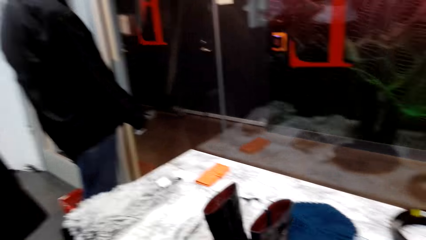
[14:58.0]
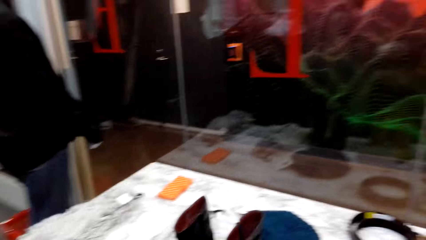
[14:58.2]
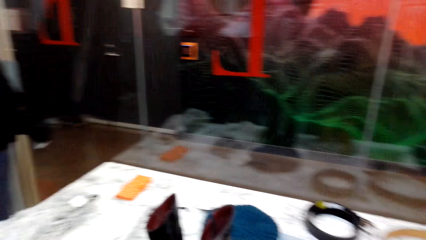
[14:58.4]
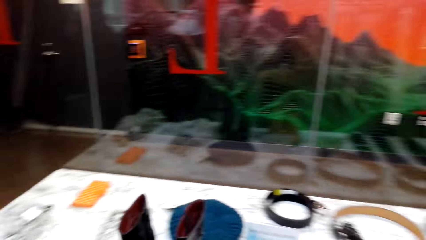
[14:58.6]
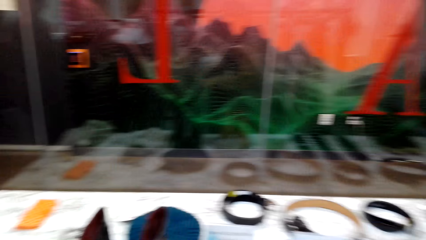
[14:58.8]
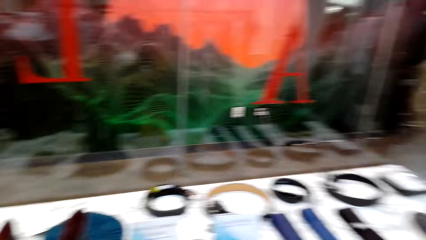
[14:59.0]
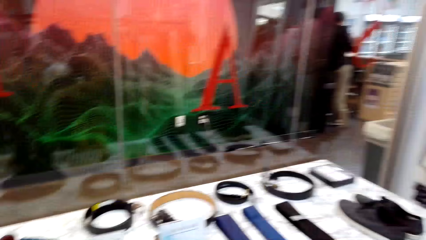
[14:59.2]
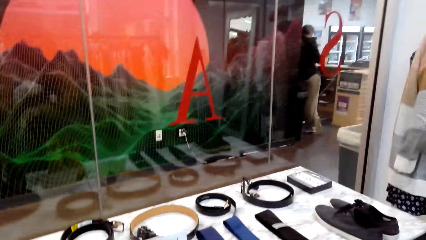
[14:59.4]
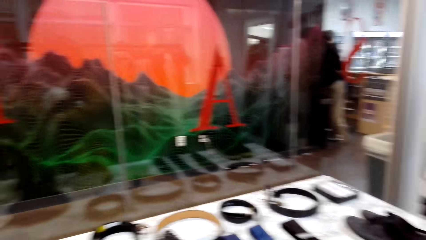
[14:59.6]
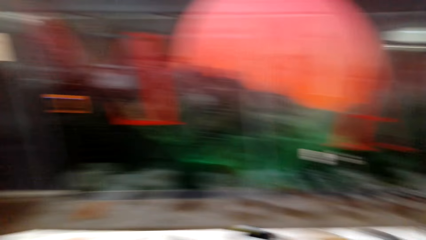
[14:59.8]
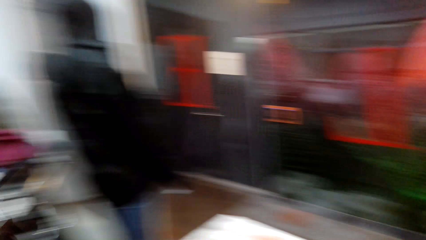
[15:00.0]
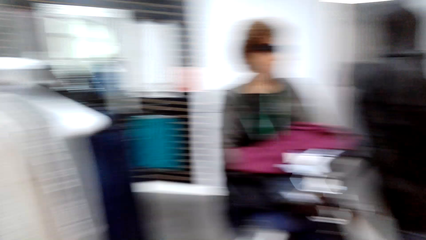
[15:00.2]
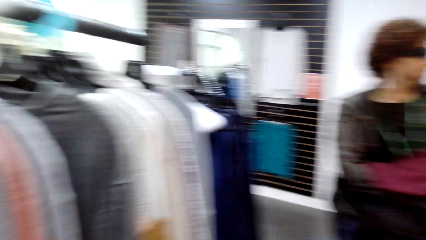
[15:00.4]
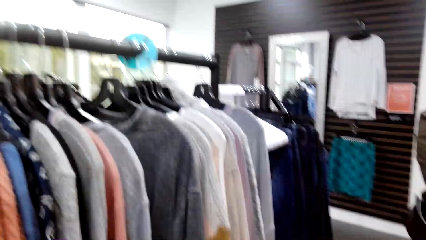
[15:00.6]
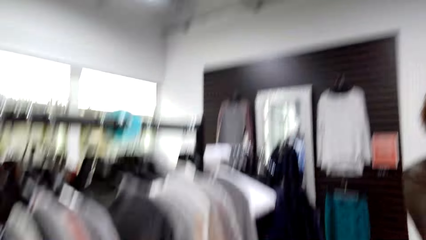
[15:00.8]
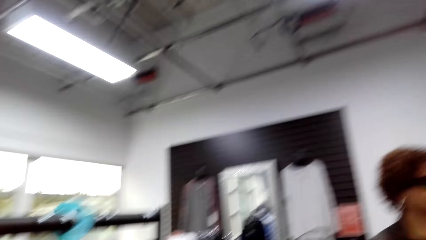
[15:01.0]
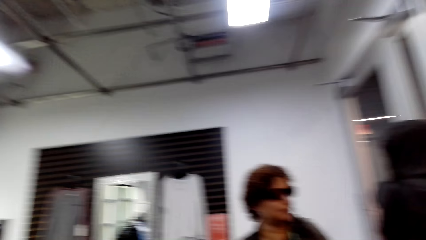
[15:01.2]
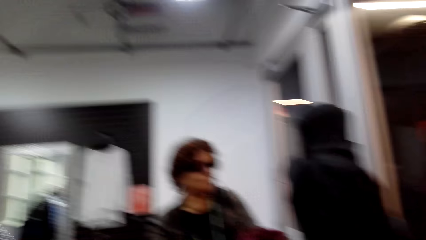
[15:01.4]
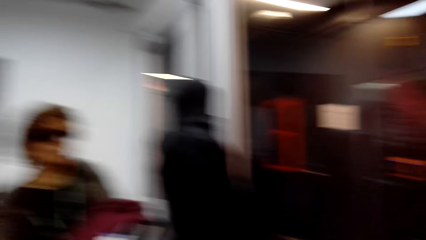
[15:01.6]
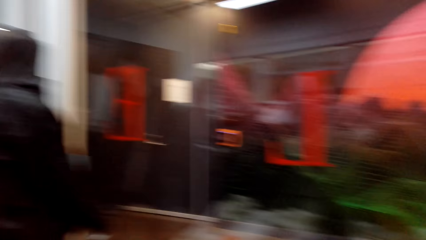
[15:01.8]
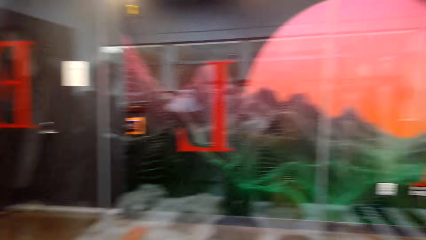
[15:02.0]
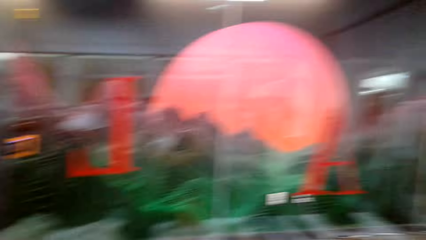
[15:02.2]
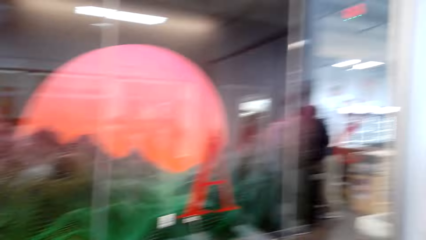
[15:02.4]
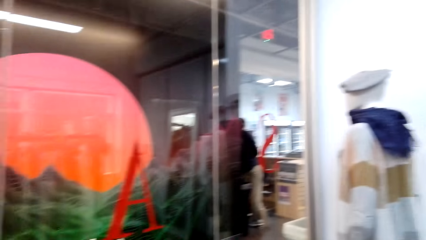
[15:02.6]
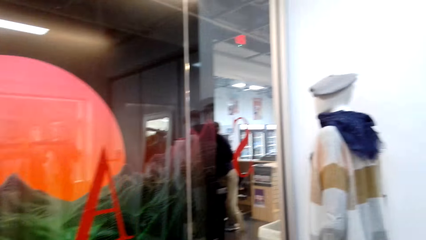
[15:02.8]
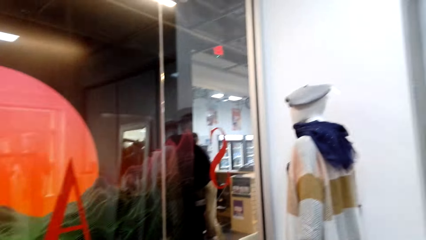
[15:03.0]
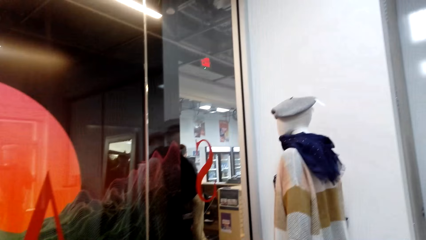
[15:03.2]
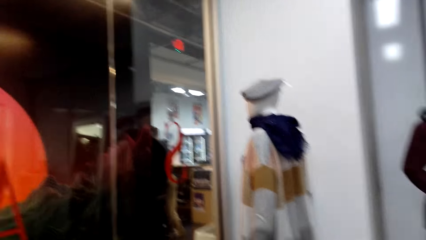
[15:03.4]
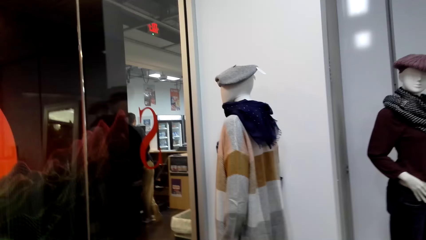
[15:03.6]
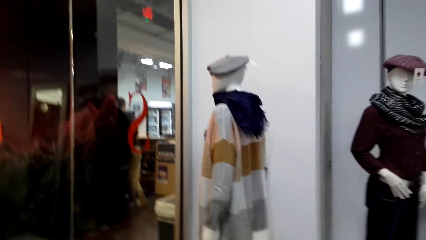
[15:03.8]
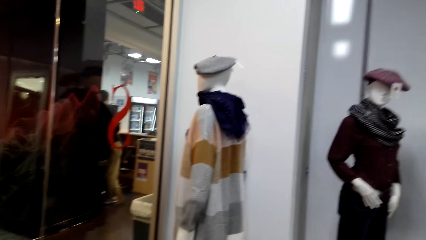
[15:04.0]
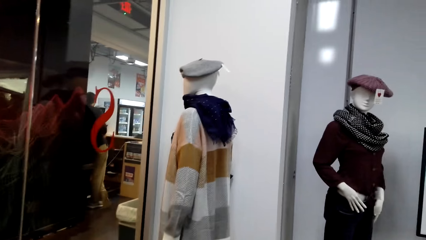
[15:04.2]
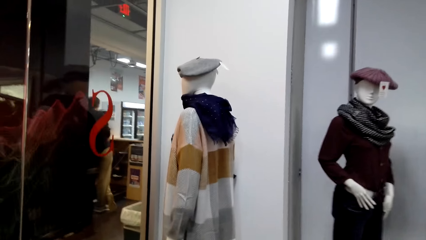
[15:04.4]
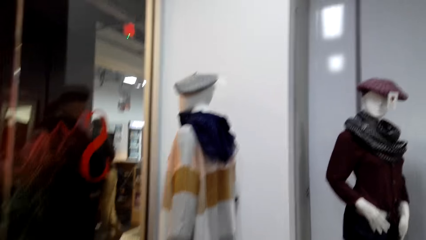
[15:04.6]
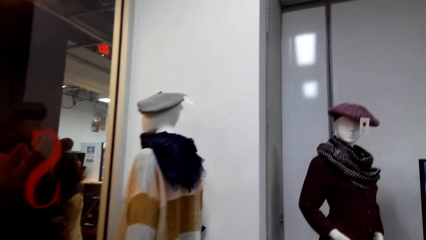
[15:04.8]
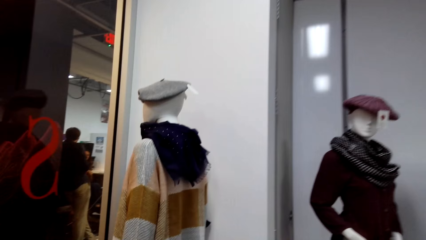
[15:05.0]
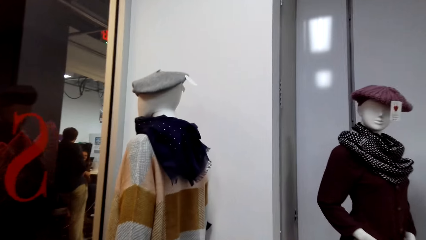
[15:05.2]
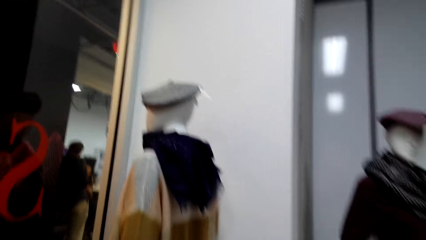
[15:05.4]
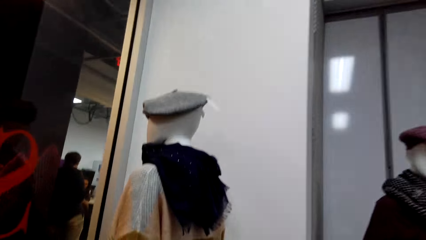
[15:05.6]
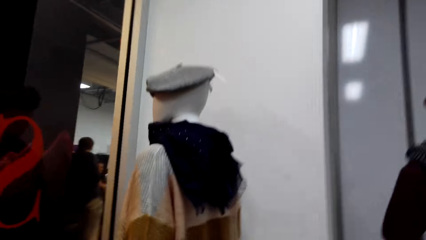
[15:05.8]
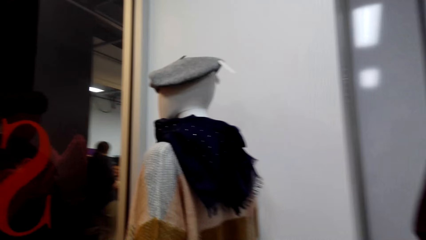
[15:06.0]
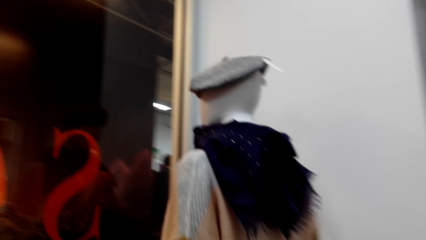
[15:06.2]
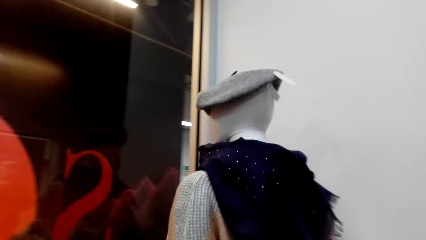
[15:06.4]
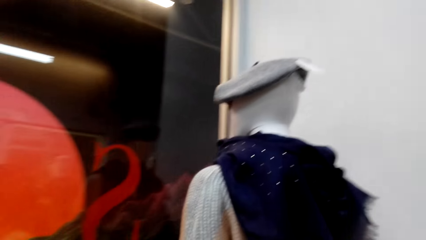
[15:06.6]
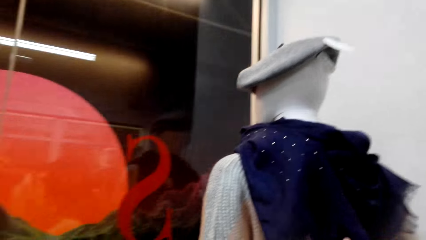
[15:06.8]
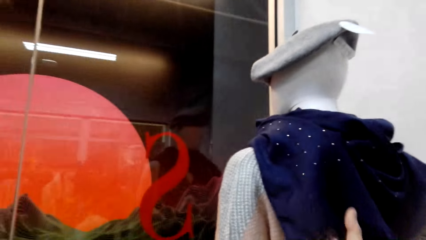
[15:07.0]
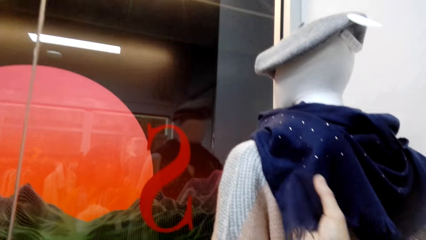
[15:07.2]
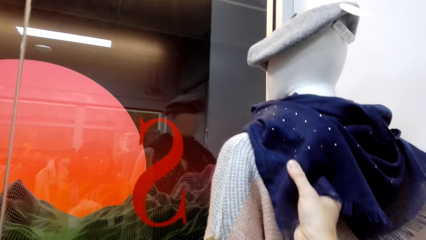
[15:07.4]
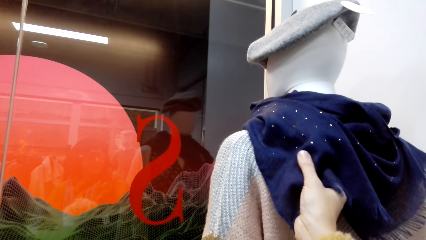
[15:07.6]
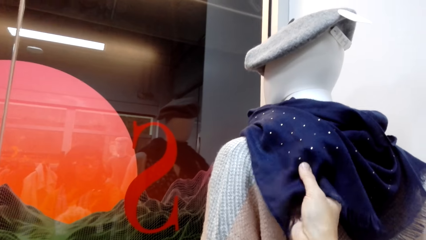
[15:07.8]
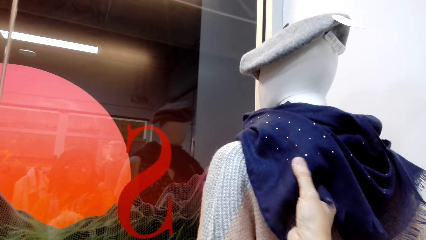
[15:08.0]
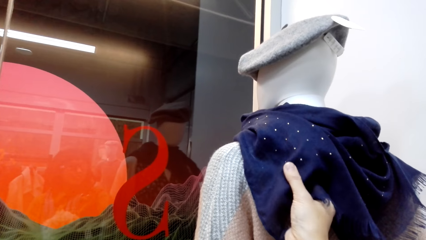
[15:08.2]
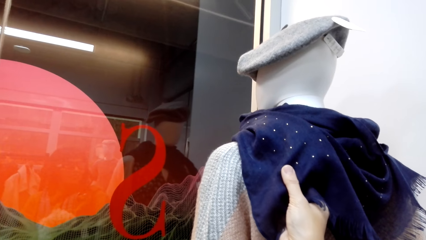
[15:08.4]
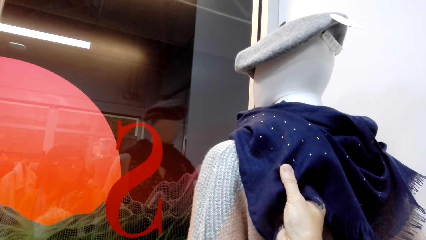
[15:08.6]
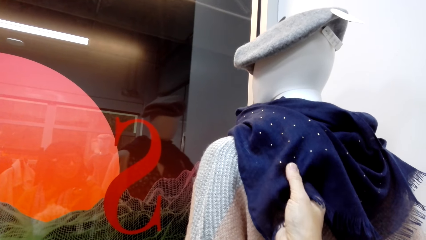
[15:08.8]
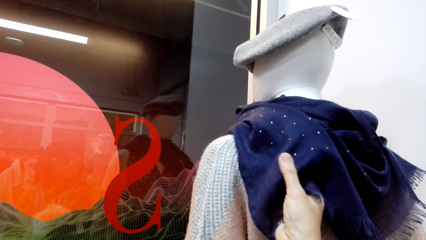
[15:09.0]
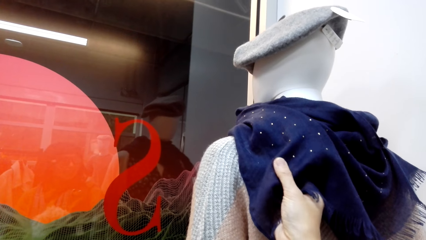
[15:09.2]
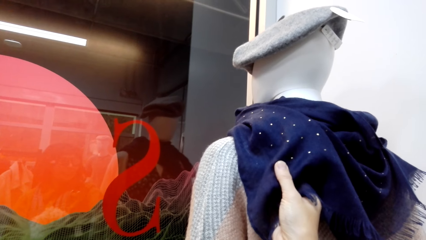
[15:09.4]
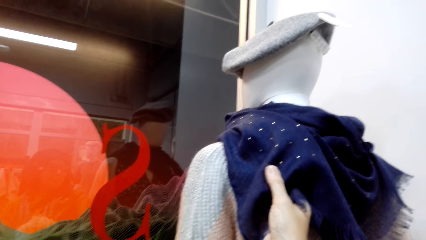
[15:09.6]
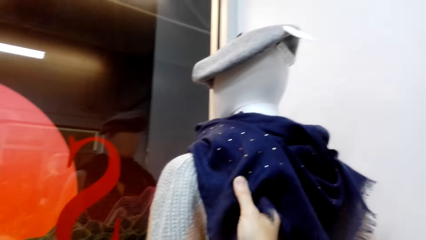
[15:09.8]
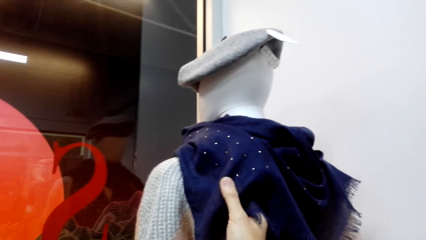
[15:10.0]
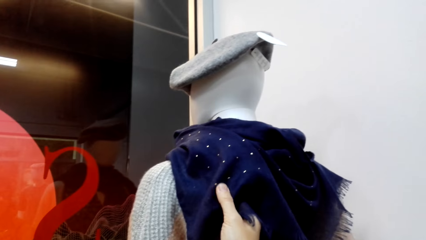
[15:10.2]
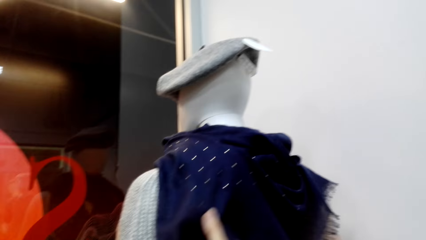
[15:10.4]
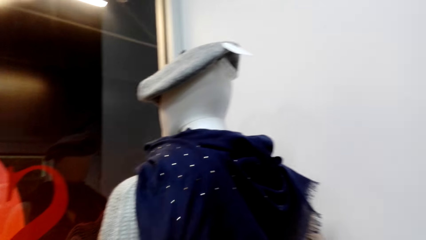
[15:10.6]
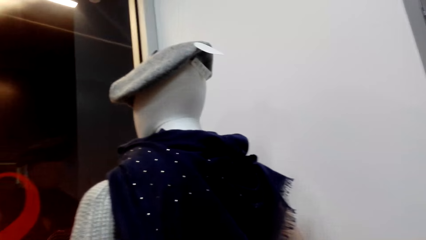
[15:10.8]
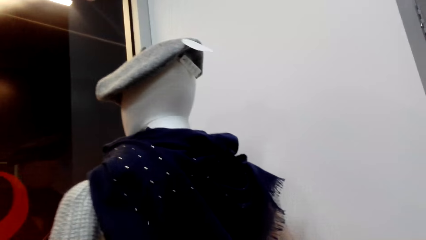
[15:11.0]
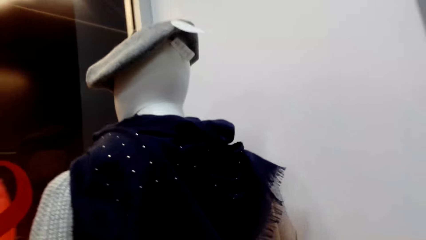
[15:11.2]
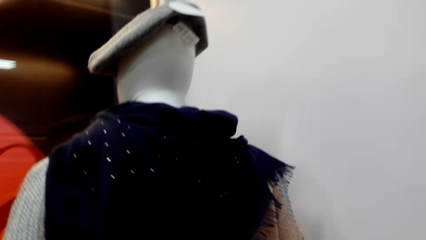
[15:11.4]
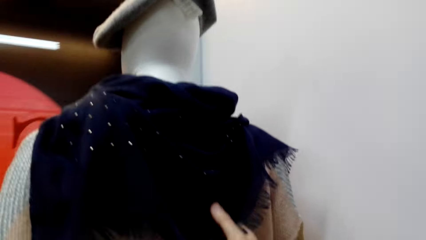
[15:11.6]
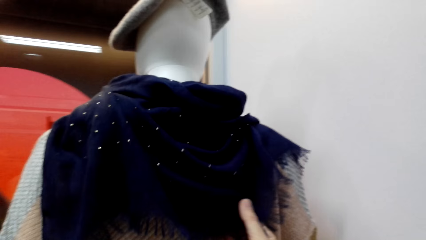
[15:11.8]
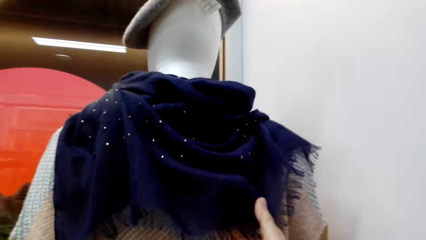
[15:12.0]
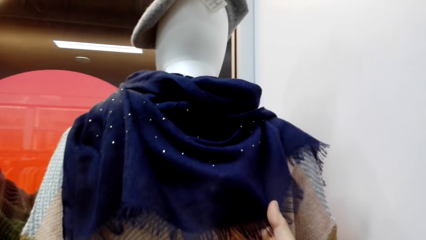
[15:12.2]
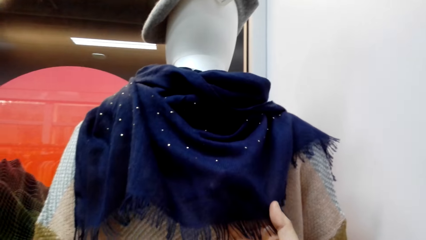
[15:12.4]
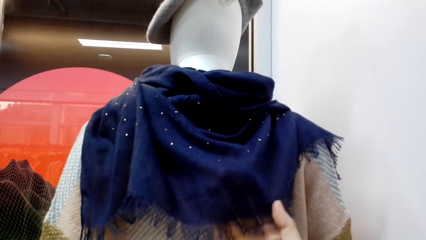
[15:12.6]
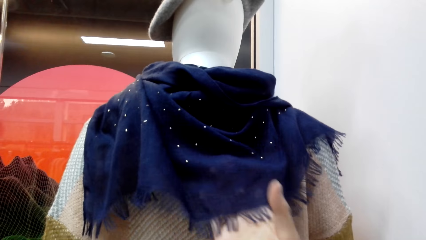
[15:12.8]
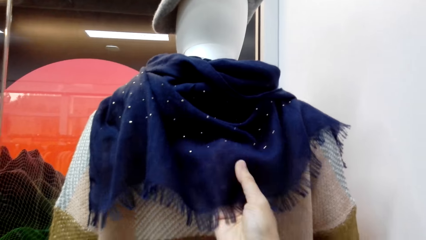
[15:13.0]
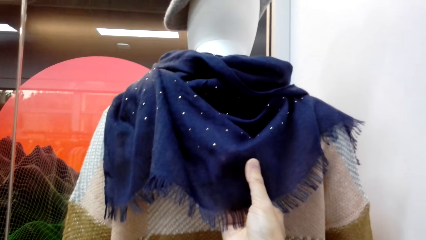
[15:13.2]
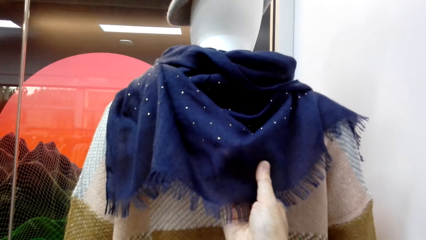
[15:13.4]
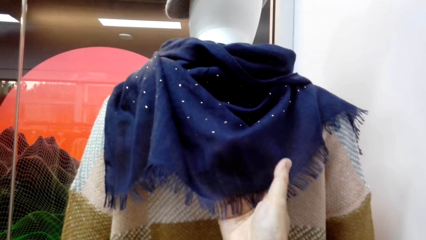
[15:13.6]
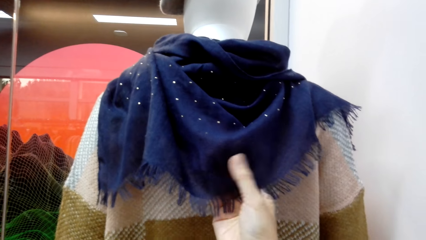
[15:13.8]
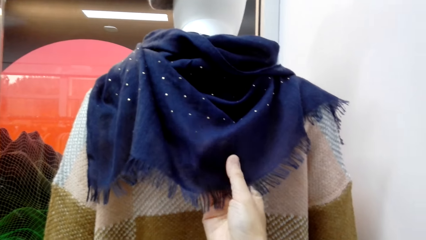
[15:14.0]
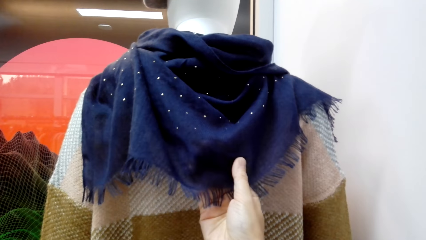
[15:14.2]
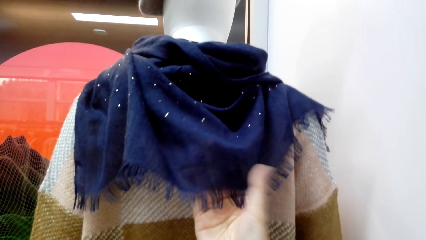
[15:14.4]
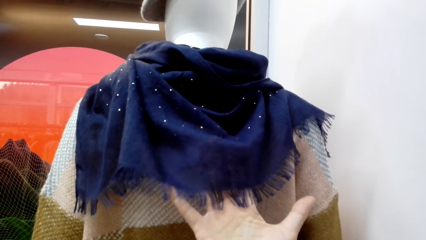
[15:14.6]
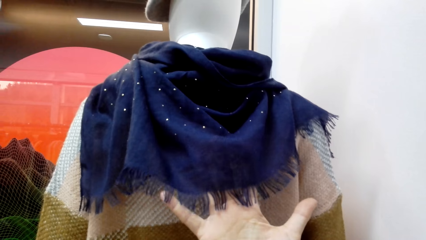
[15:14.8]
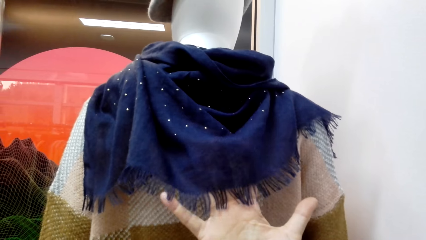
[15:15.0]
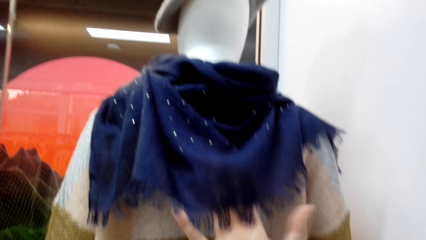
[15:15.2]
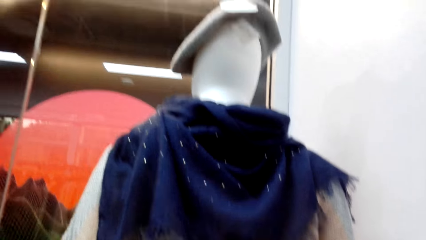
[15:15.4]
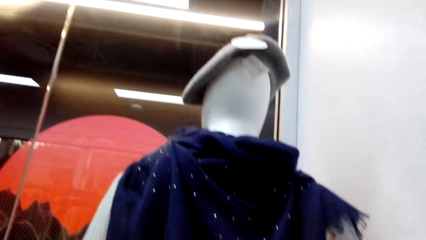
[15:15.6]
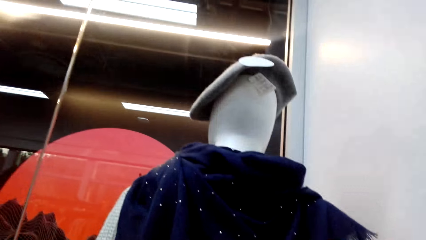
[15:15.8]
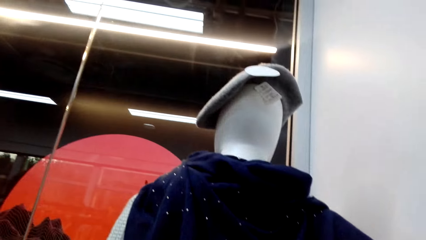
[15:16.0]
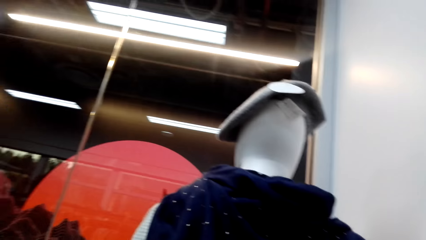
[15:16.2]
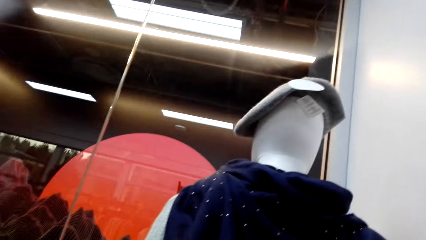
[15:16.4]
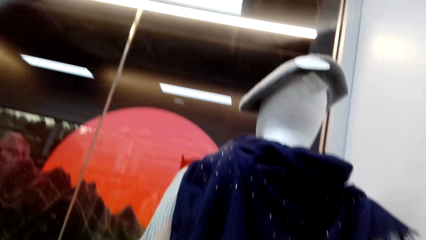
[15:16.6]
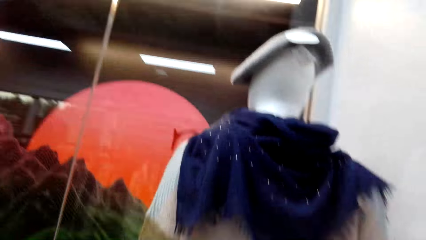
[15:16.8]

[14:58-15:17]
The camera wearer looks around the boutique. They walk towards the mannequin. They hold the scarf. They feel the scarf material.
